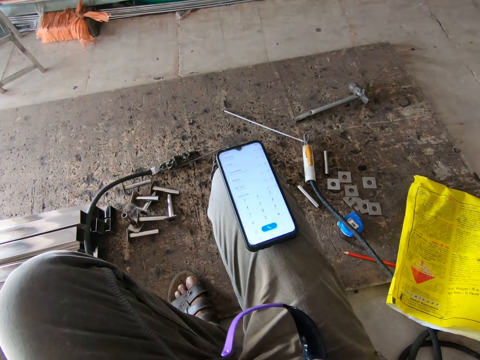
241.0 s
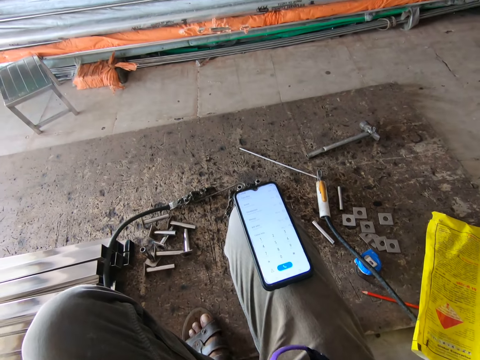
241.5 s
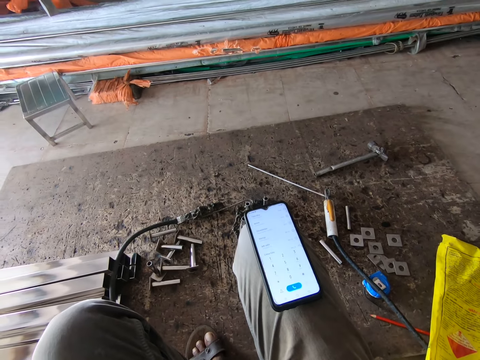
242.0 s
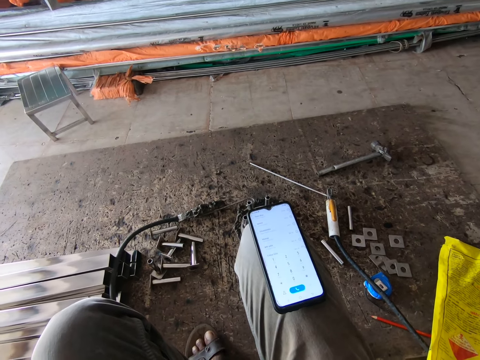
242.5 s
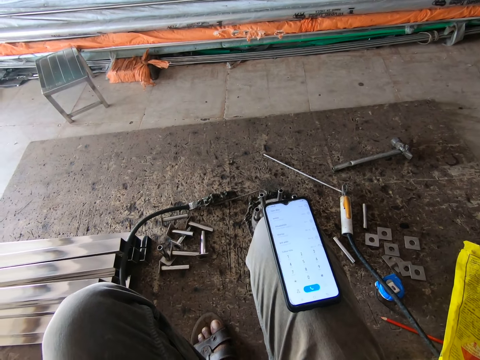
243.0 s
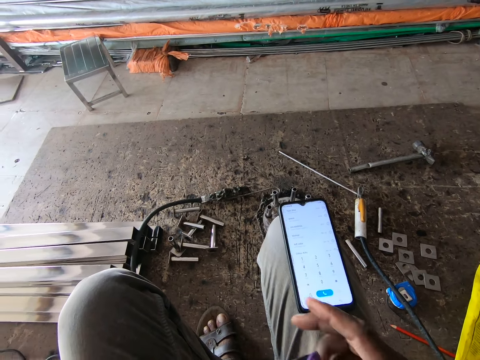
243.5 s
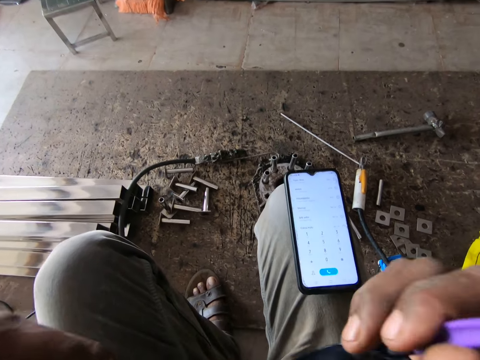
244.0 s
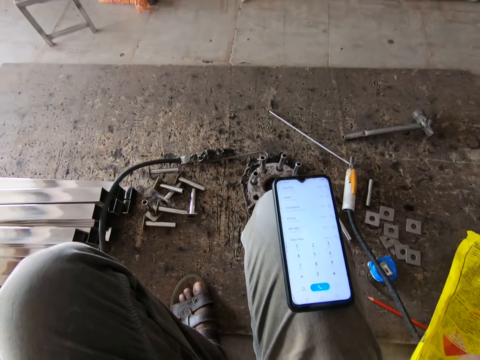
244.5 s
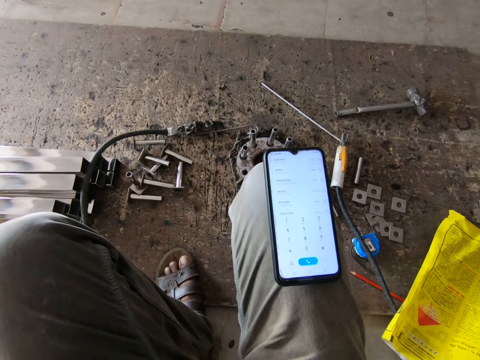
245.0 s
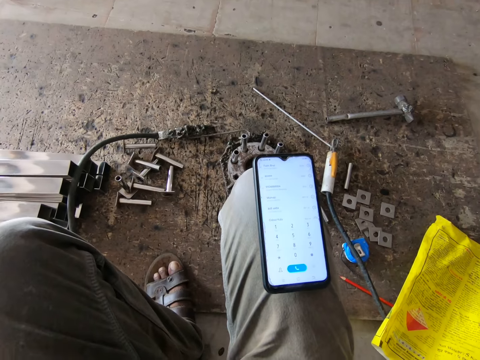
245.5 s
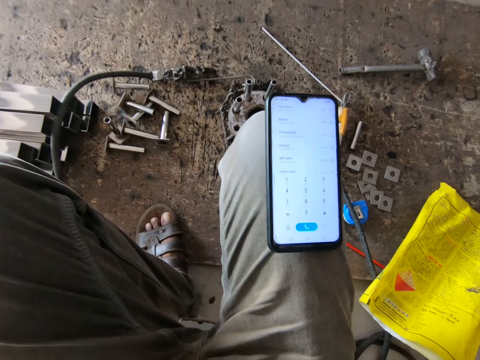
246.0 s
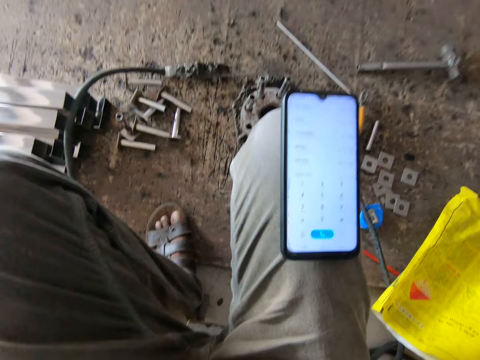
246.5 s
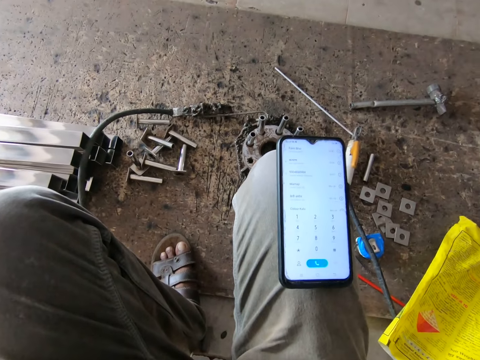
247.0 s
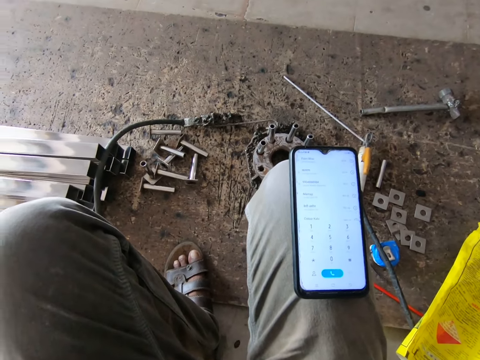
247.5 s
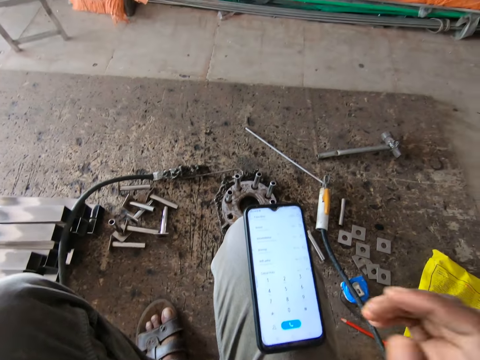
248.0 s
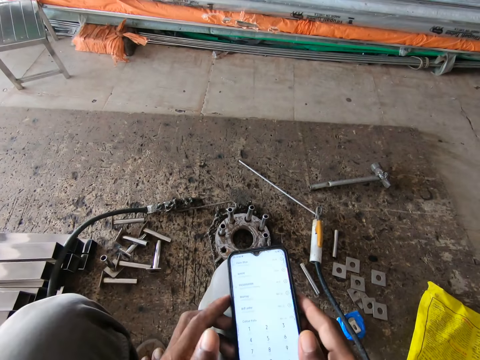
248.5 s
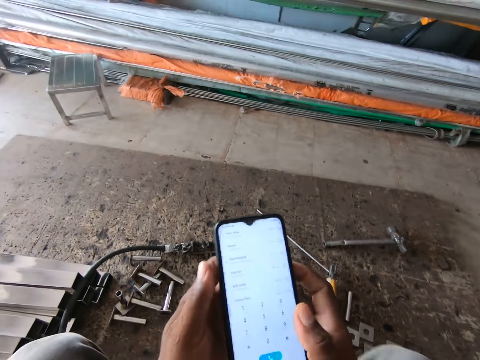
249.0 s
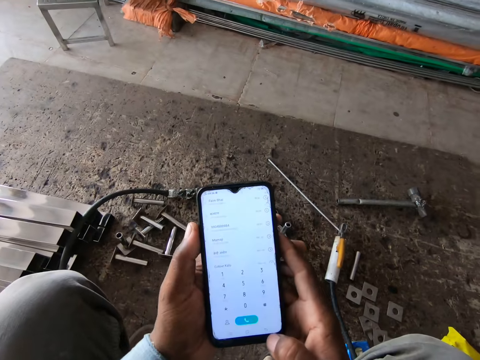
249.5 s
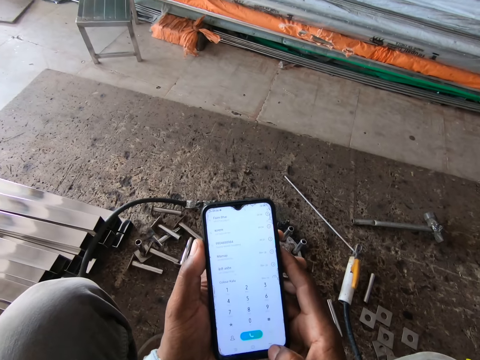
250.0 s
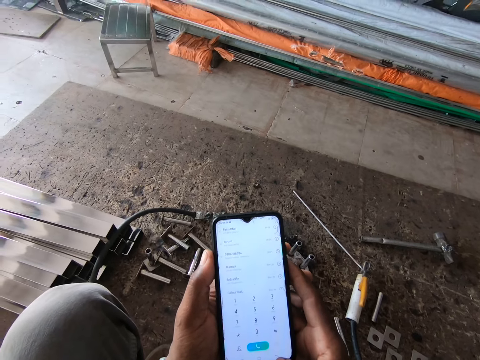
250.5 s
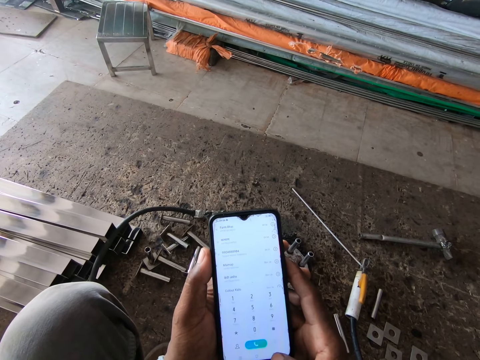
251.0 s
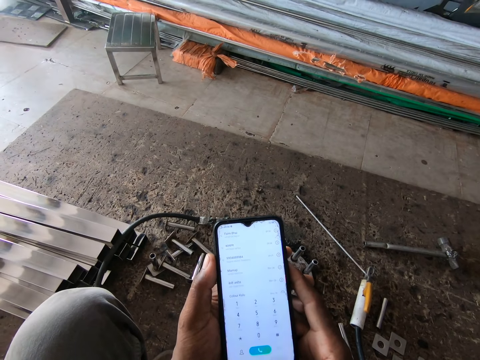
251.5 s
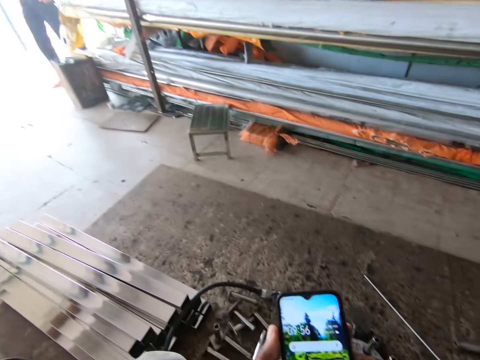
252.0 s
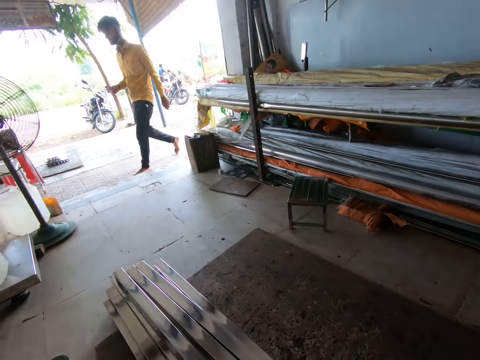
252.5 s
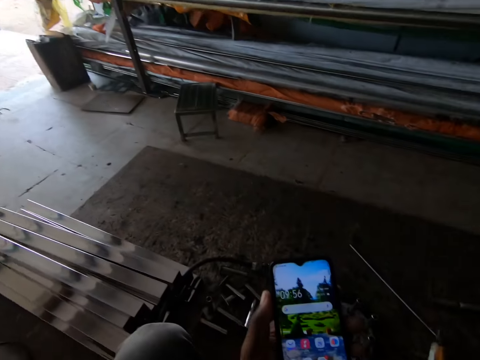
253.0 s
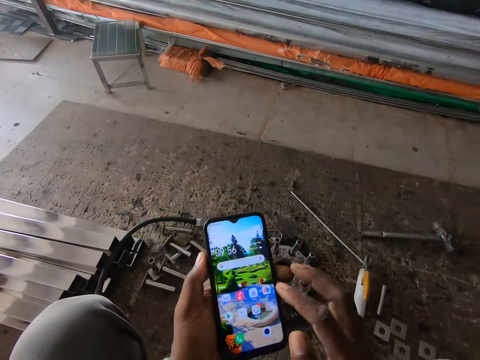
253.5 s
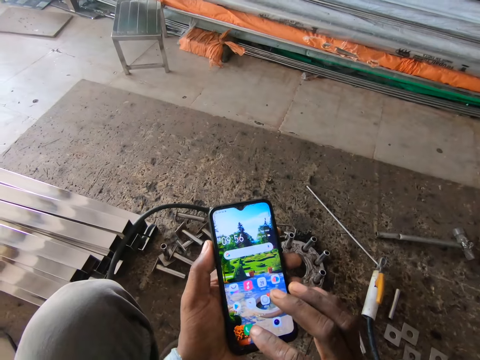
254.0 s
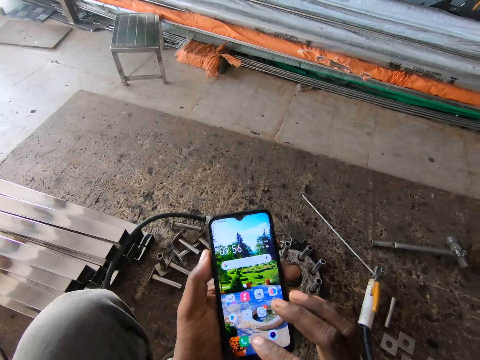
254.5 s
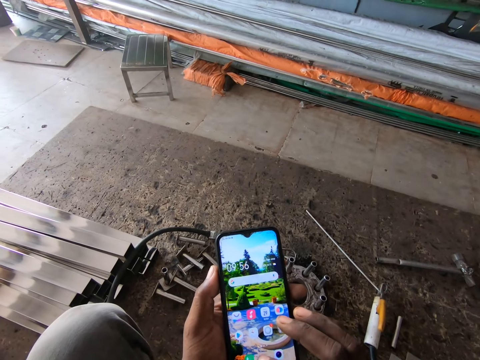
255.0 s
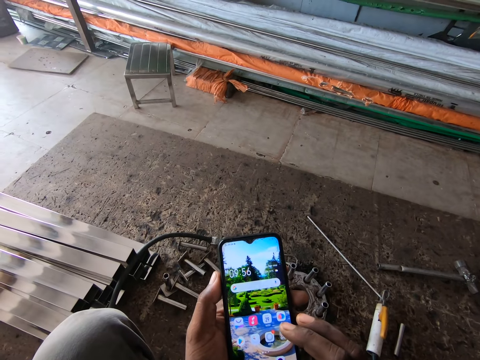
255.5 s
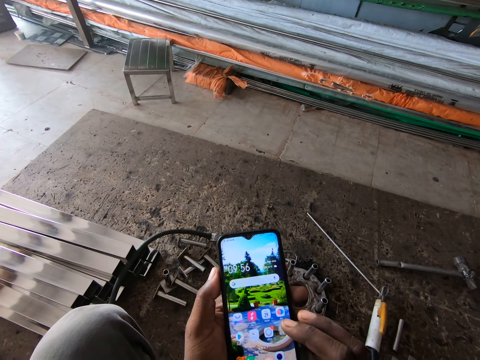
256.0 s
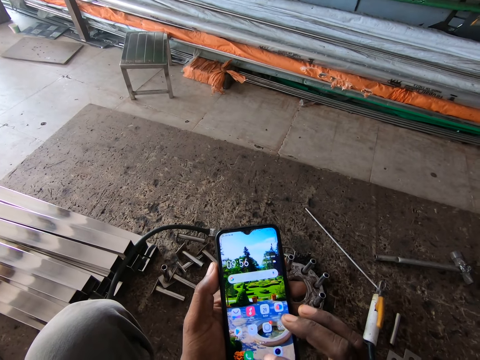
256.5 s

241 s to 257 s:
The camera wearer holds the pair of welding goggles with both hands. He puts the glasses on. He picks the phone from his right lap with both hands. He holds the phone with his left hand. He operates the phone with his right hand. He scrolls the phone.

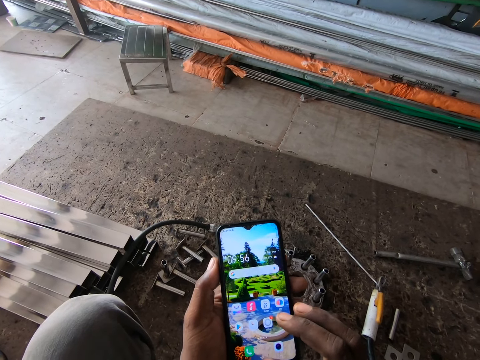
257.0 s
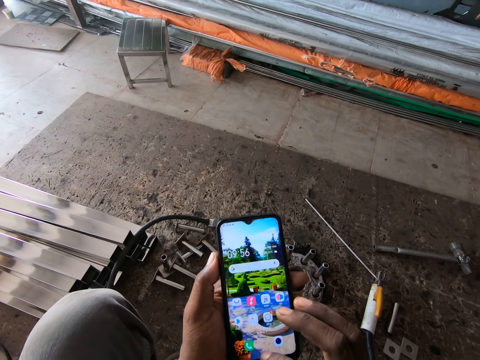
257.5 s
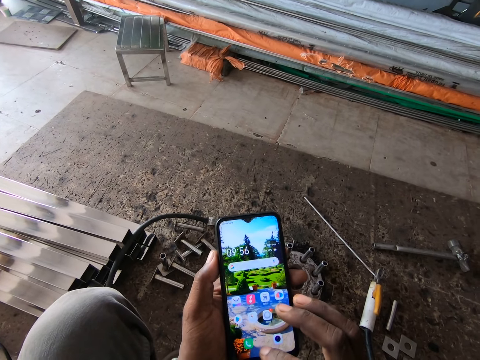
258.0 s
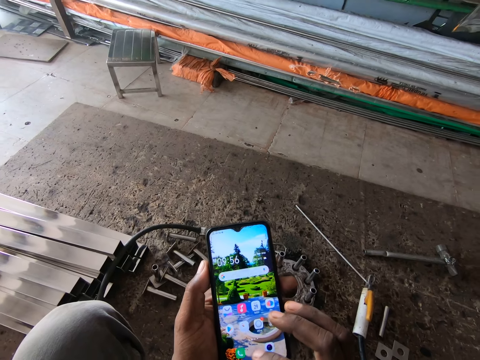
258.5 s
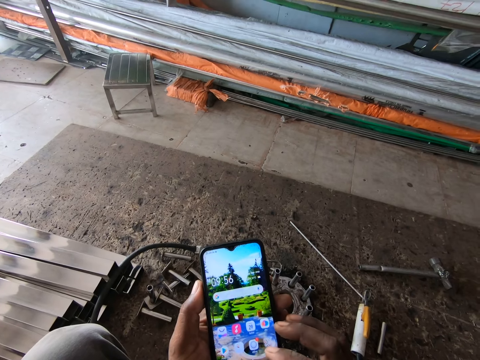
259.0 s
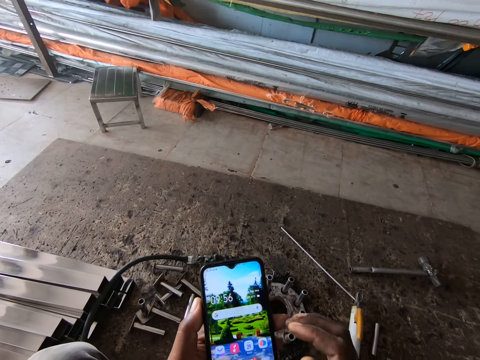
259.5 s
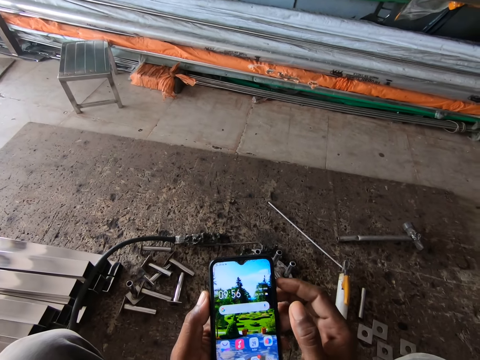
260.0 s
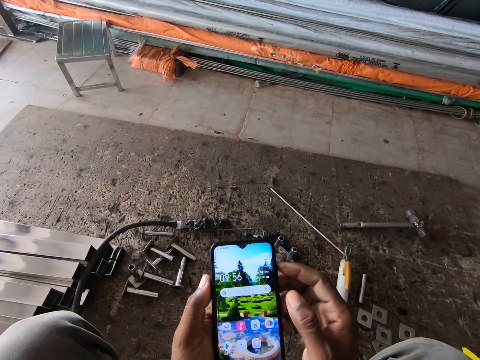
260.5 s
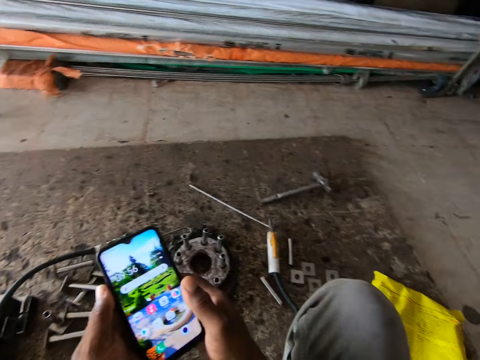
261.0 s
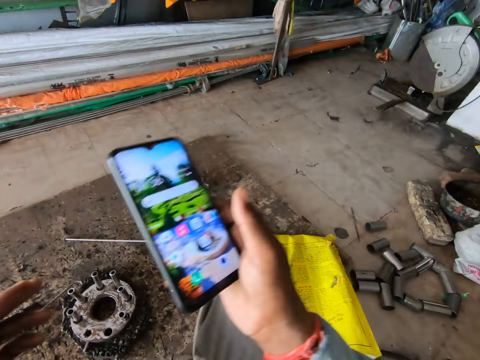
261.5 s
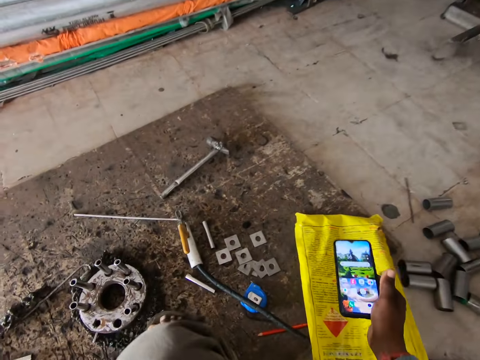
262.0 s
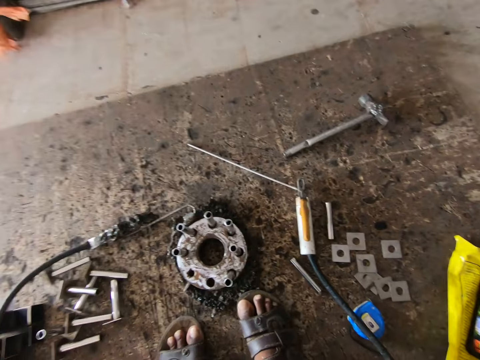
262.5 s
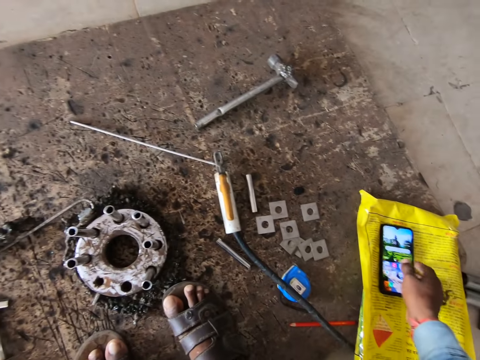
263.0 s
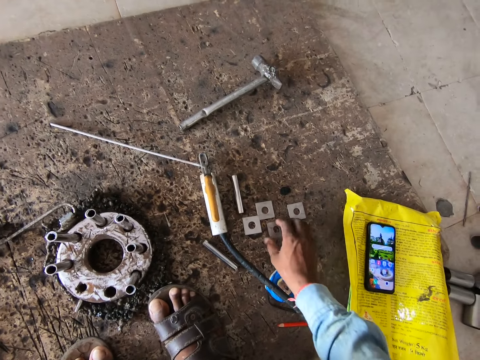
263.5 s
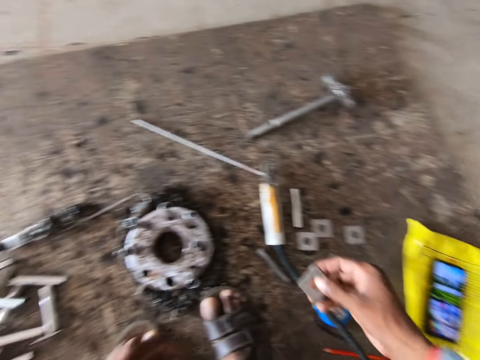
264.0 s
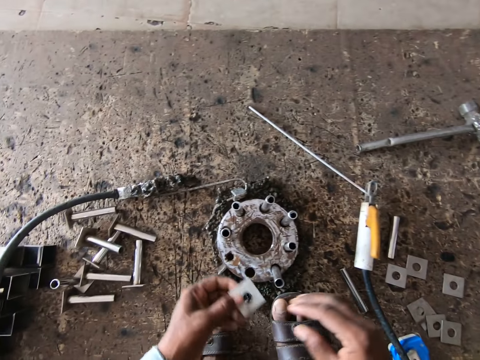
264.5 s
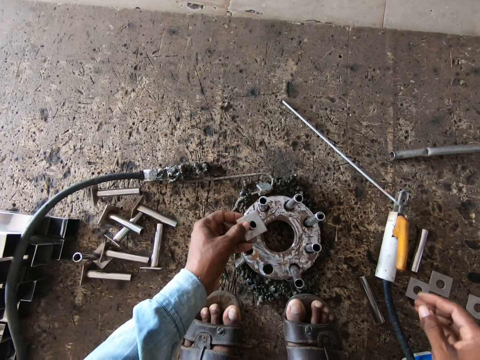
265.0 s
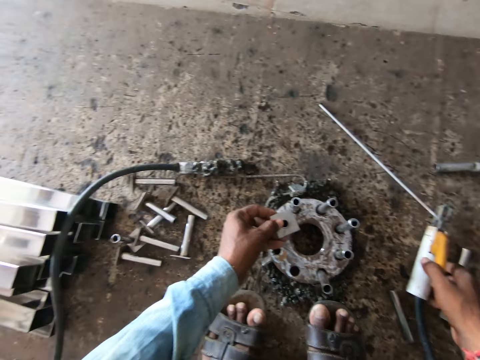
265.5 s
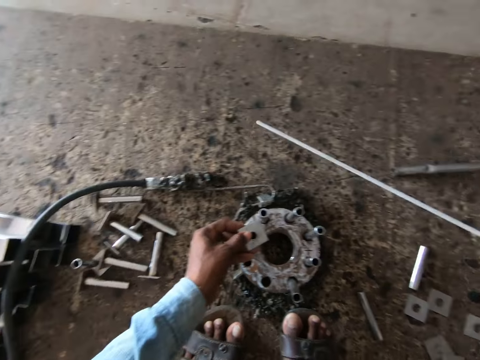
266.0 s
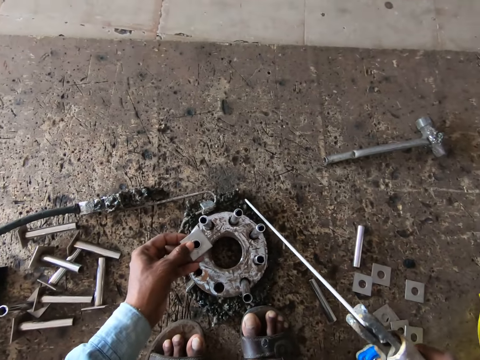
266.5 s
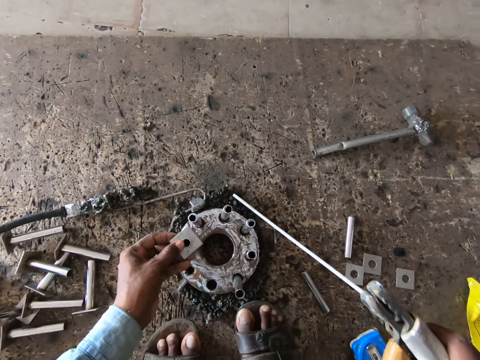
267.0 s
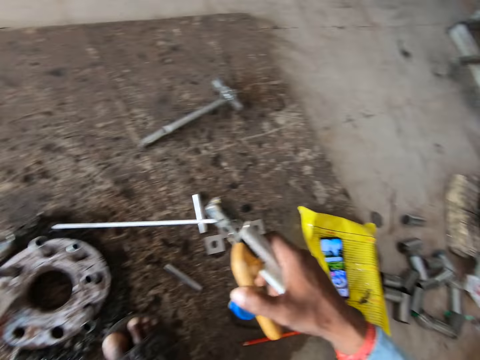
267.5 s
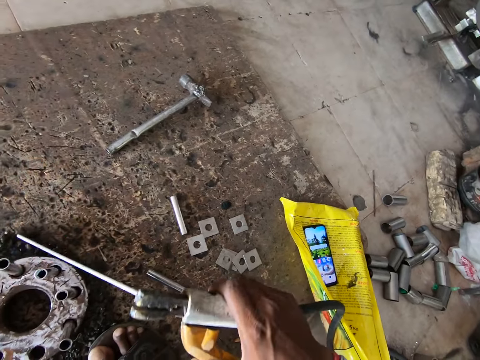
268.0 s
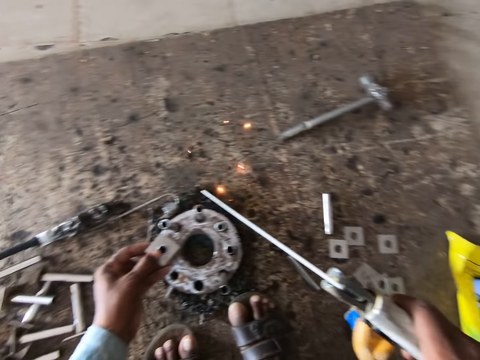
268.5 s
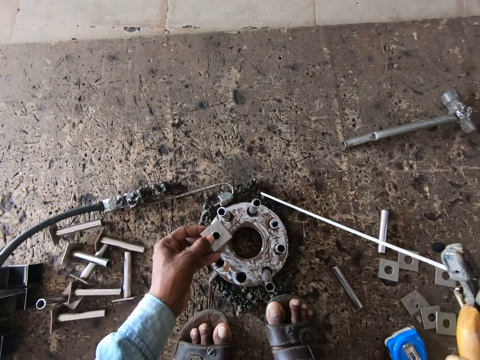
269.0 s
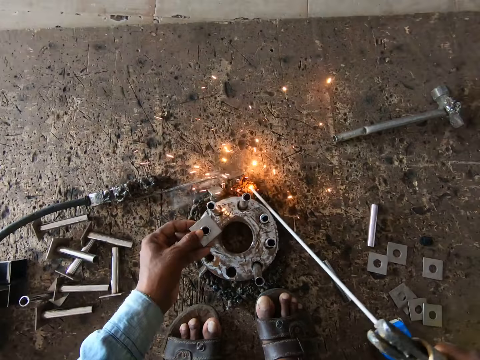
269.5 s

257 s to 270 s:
The camera wearer places the phone on the sack bag with his right hand. He picks a metal plate from the board with his right hand. He passes the metal plate from his right hand to his left hand. He places the metal plate on the metal pipe in the metal ring with his left hand. He picks the electrode holder or welding rod holder from the board with his right hand. He welds the board with the electrode holder in his right hand.
